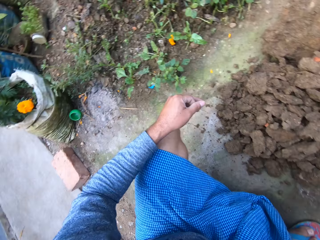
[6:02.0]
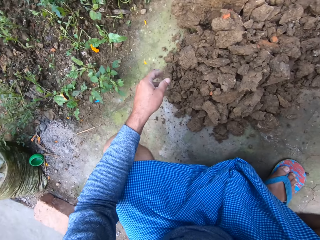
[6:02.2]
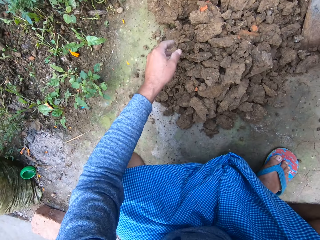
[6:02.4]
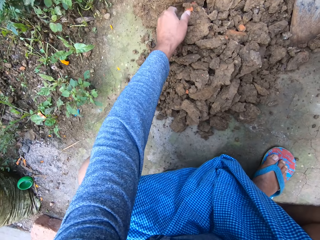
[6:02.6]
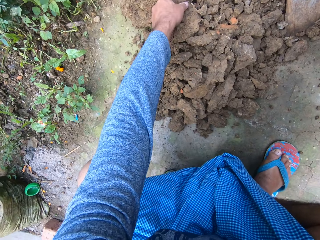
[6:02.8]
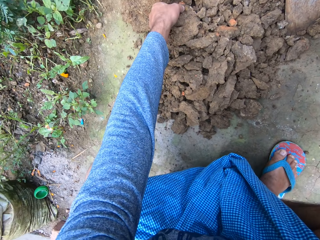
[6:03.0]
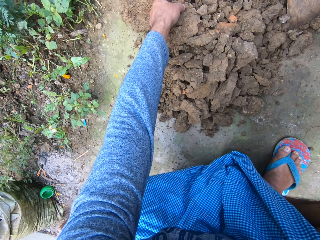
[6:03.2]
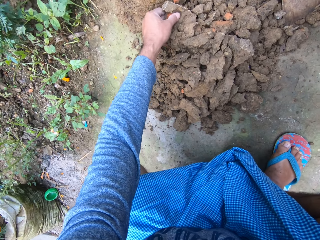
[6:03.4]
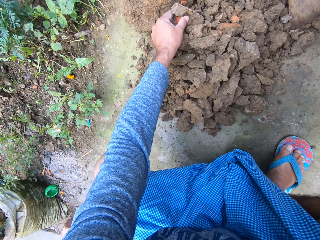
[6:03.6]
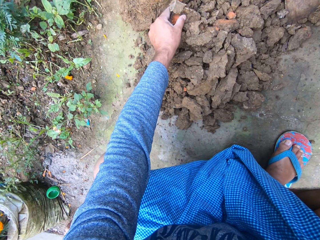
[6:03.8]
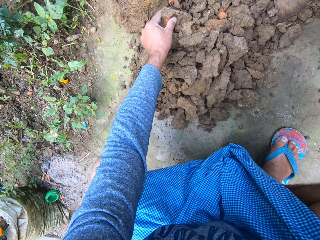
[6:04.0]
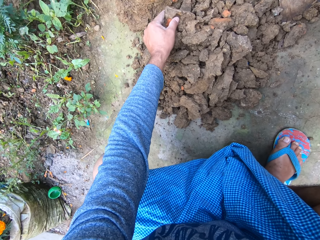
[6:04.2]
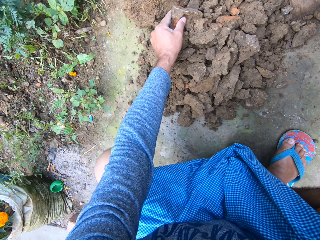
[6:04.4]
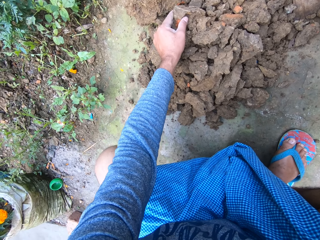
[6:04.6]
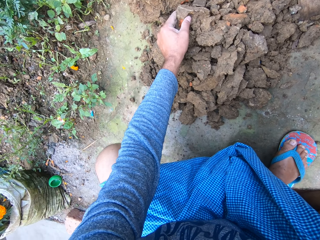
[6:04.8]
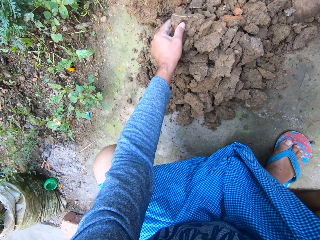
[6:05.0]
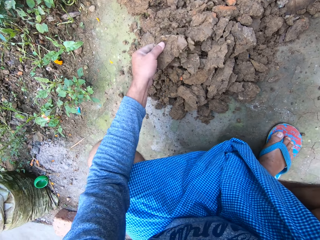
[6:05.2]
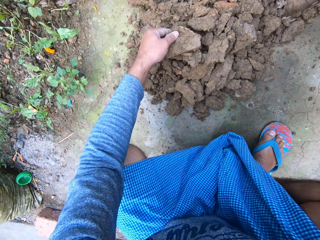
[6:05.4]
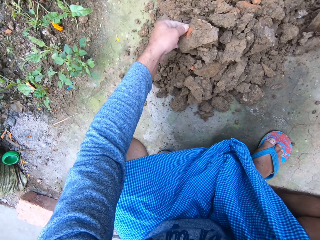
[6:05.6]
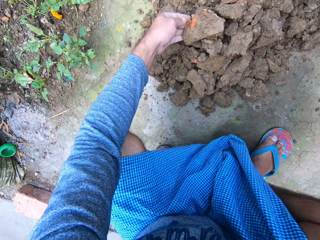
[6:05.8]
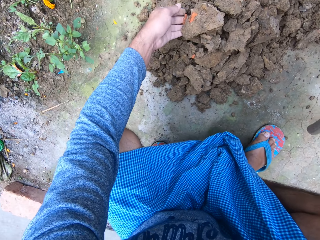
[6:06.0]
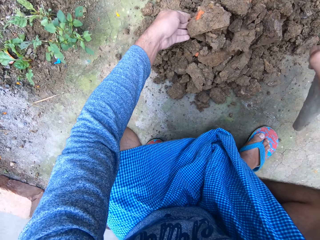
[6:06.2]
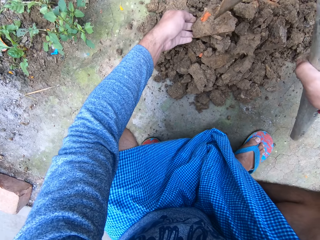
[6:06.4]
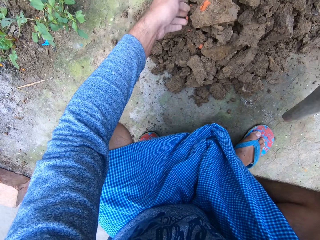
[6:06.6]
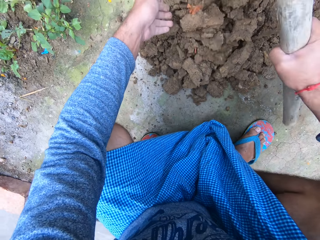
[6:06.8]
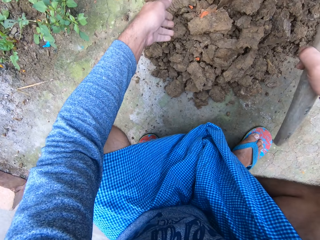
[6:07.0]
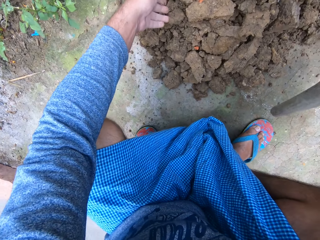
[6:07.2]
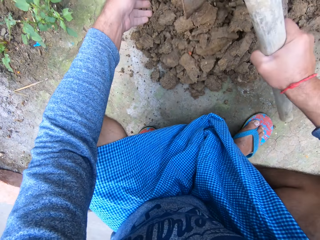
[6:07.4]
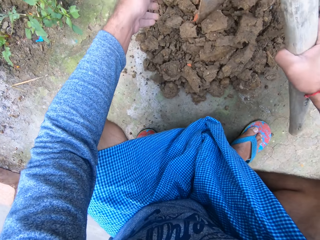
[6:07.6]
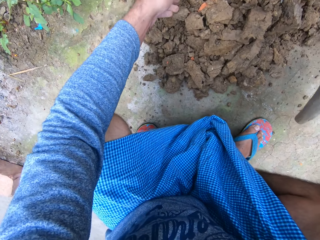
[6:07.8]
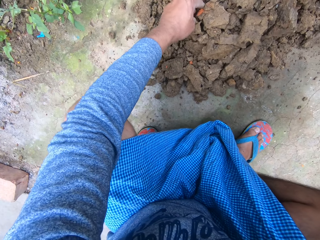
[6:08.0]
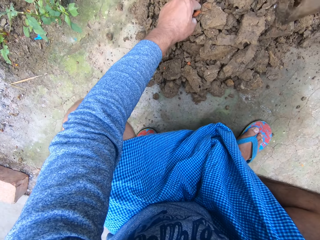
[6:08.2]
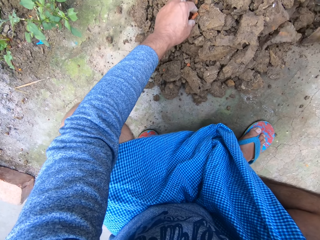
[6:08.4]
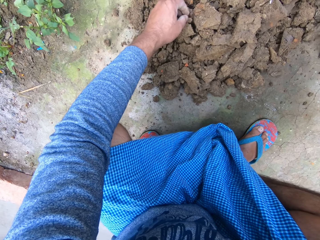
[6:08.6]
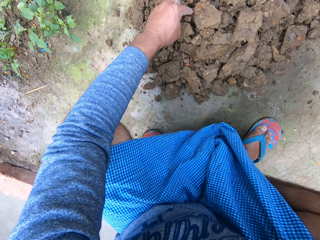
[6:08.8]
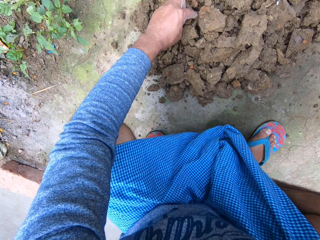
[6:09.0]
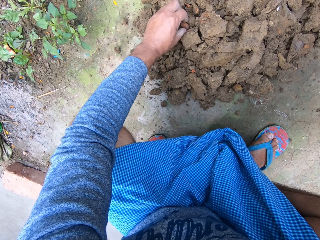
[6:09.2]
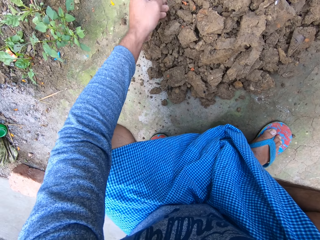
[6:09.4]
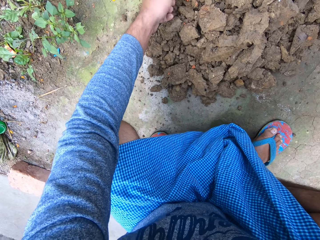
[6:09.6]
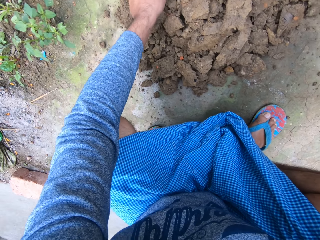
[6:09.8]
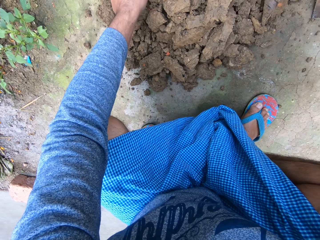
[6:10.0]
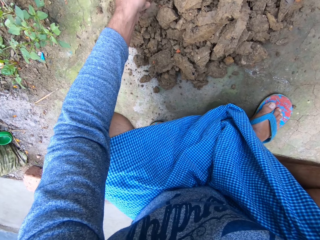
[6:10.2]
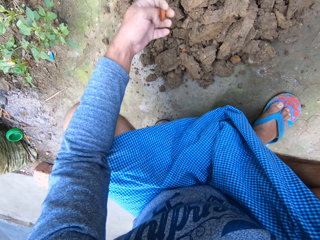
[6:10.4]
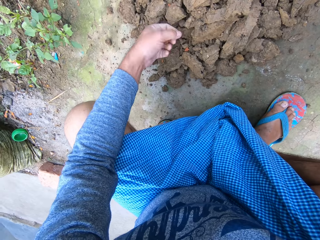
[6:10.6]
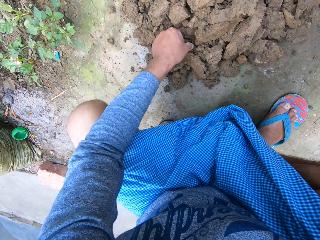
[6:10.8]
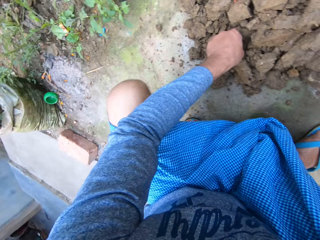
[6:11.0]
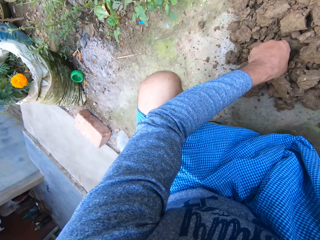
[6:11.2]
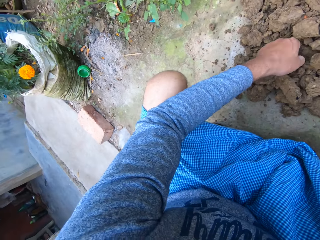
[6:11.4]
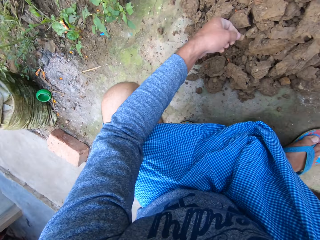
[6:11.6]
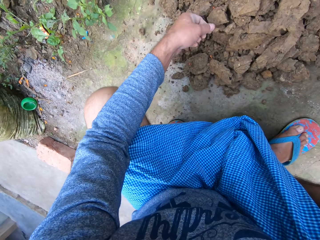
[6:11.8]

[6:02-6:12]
The camera wearer presses on the lump of soil. He picks a stone from the heap with his left hand. He moves the lump of soil towards himself. He hits the lump of soil with the garden hoe. He breaks the soil aggregate with the hoe in his right hand. He picks the stones from the heap with his left hand.

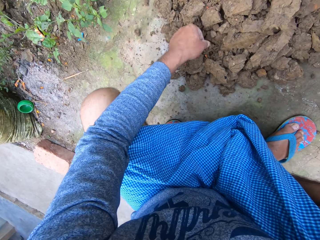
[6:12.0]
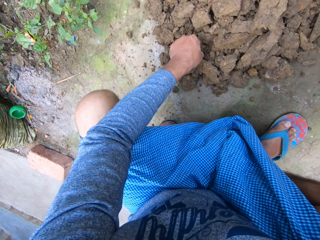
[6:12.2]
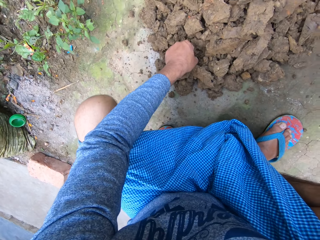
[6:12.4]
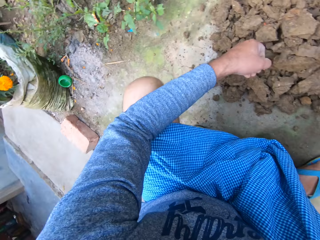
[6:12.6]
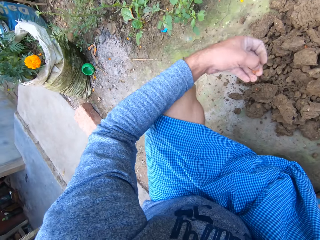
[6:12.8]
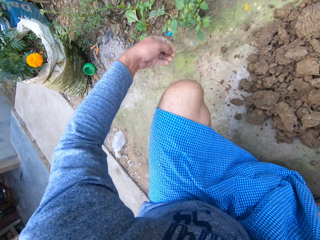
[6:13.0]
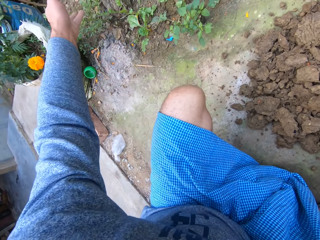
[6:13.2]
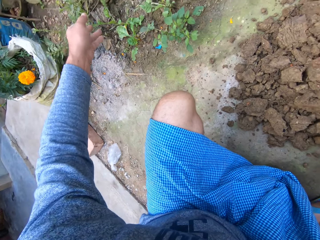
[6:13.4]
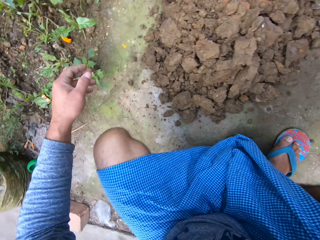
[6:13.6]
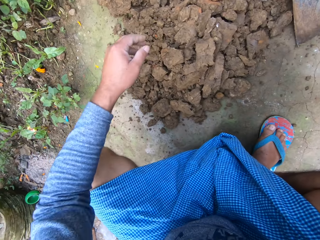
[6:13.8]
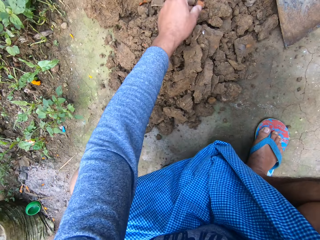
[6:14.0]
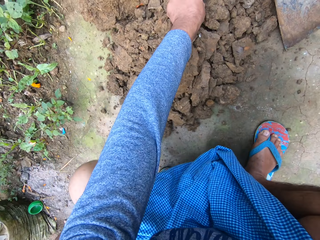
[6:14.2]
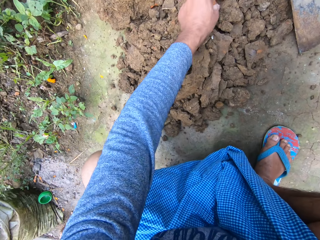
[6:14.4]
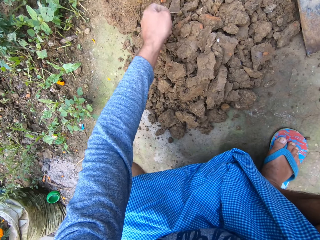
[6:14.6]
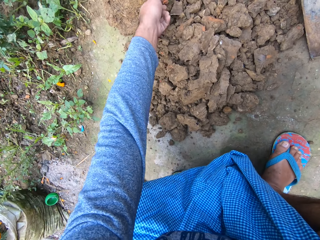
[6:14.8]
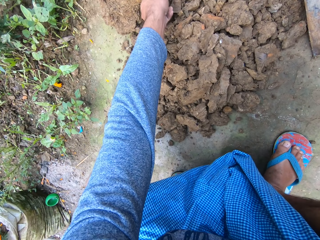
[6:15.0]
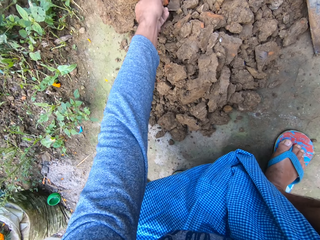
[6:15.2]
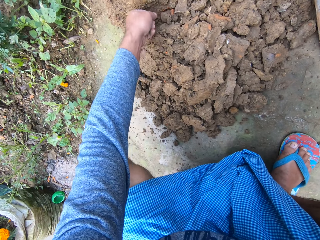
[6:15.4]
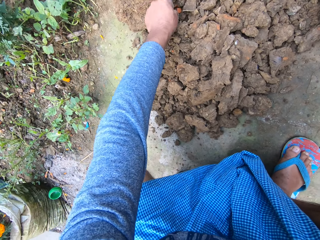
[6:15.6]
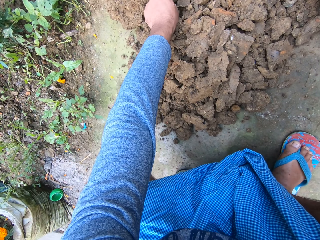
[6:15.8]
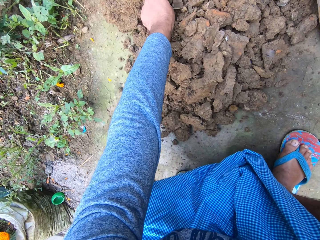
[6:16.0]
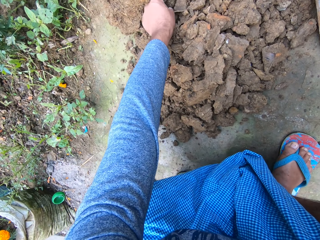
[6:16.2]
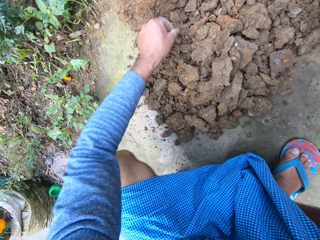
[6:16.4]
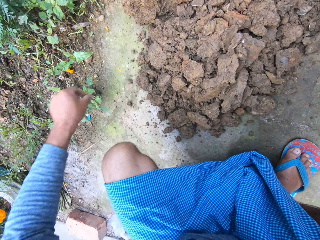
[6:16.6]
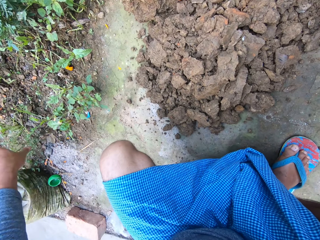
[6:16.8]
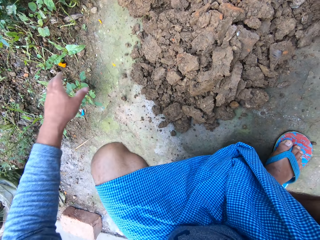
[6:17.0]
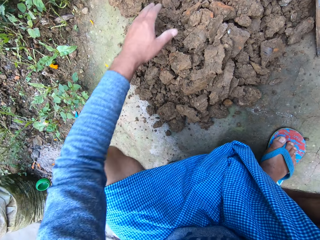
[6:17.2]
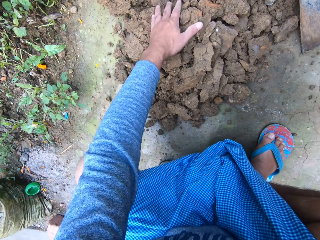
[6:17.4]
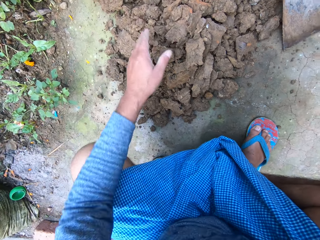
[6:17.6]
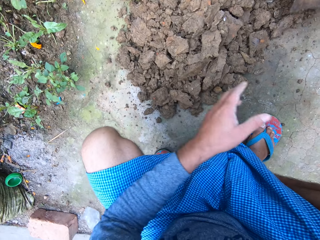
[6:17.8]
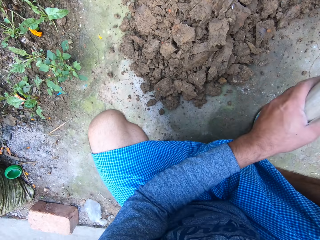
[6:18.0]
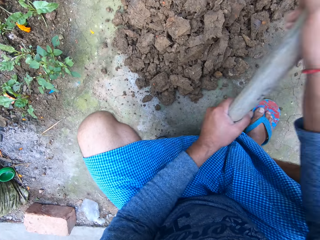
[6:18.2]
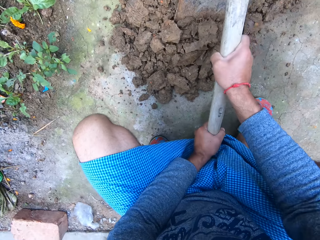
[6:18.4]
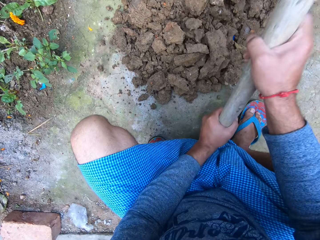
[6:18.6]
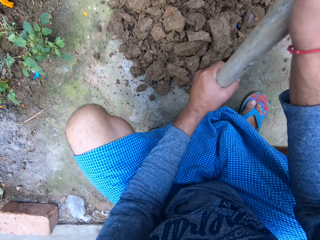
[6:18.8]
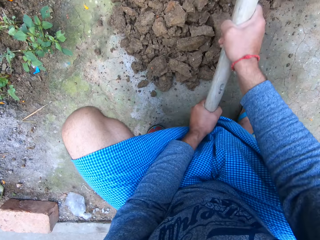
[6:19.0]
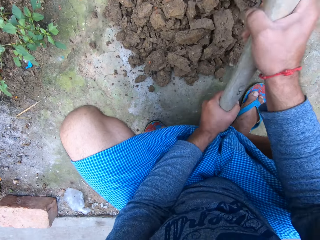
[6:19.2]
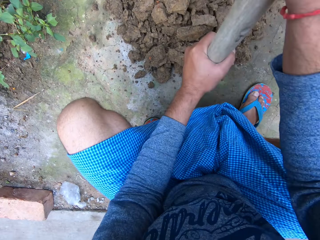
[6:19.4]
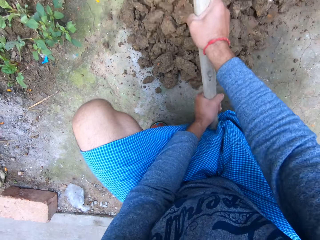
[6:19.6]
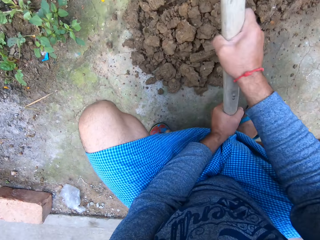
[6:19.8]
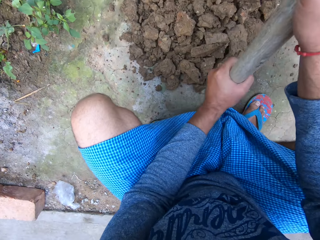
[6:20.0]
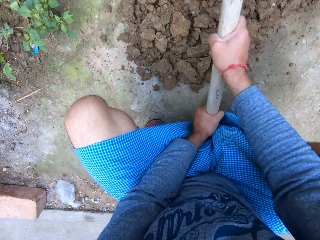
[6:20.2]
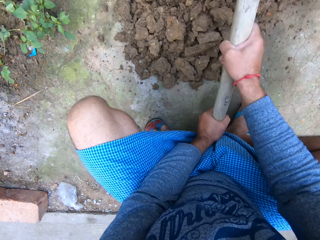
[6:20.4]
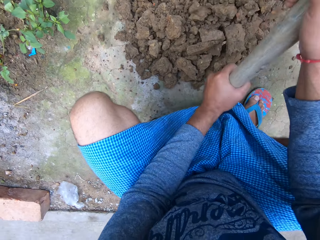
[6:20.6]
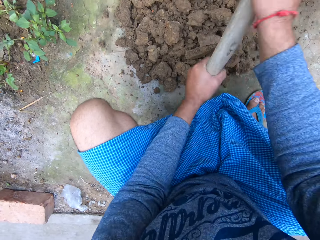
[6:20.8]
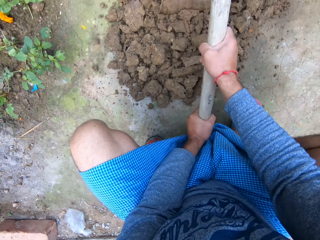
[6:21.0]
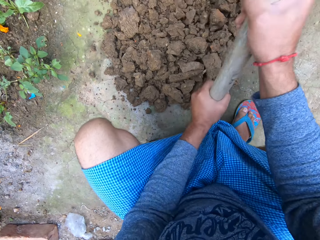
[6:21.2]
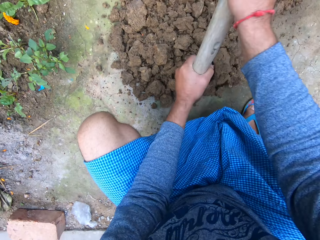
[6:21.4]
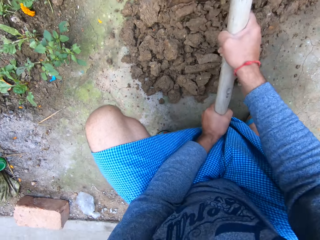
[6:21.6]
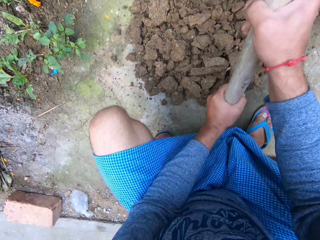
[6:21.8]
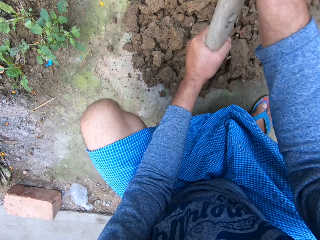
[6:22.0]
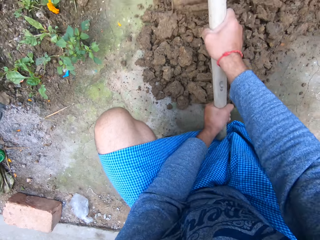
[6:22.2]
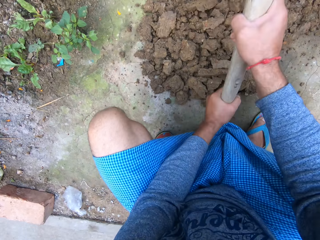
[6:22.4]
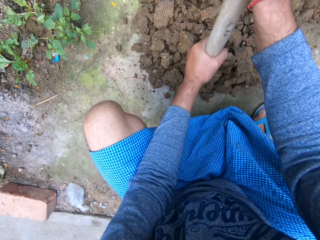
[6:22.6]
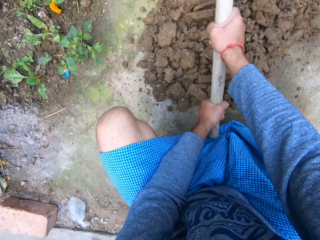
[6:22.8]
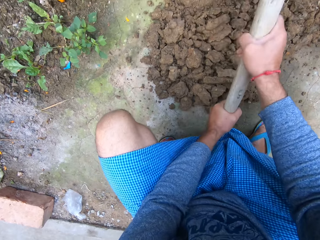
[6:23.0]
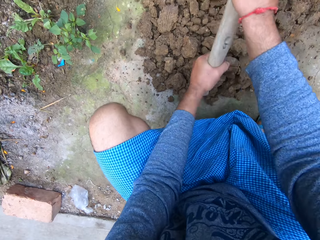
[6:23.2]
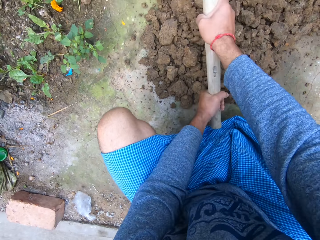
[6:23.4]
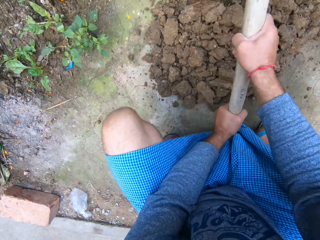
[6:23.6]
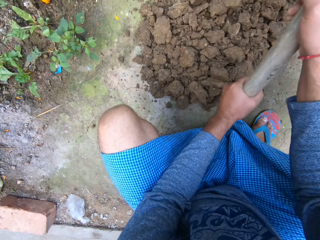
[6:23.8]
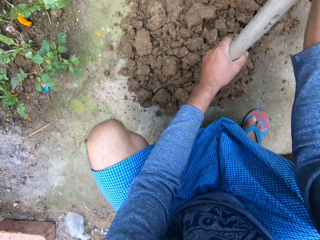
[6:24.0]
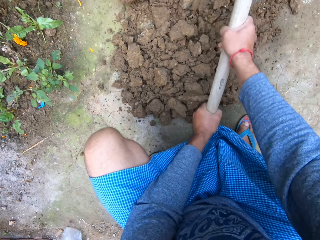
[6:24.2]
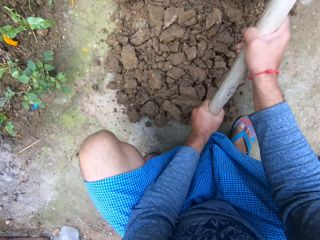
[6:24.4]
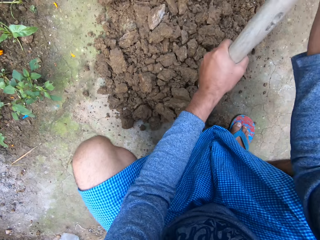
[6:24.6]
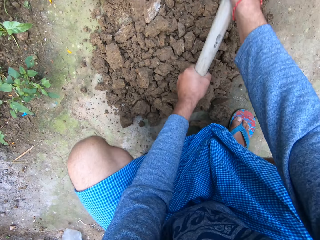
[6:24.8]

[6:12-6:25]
The camera wearer throws the stones on the ground with his left hand. He picks stones from the heap with his left hand. He throws the stones on the ground with his left hand. He places his hand on the pile of soil. He holds the garden hoe with both his hands and breaks the lumps of soil with the garden hoe in both hands.
